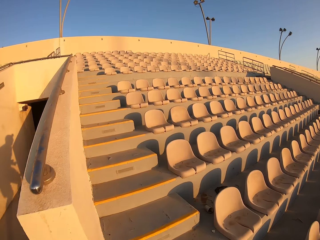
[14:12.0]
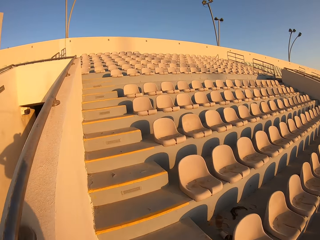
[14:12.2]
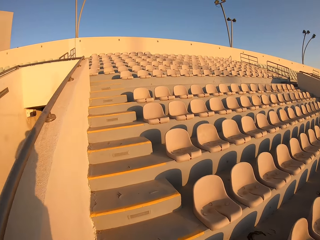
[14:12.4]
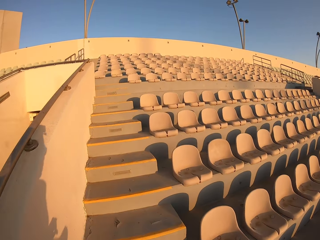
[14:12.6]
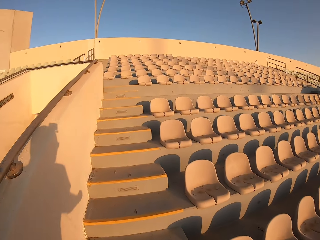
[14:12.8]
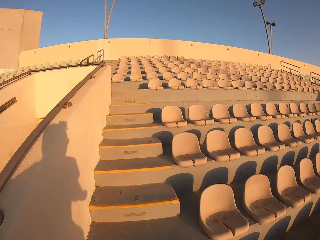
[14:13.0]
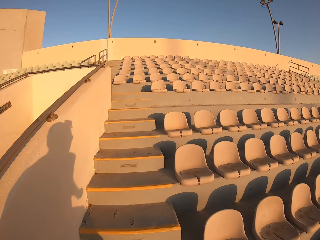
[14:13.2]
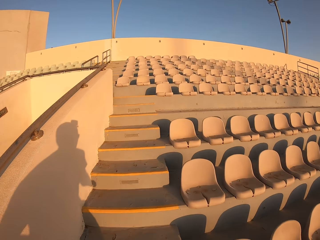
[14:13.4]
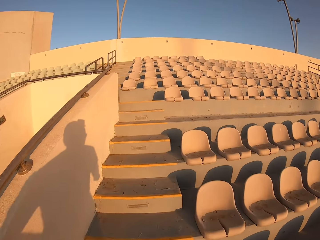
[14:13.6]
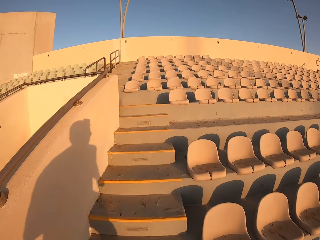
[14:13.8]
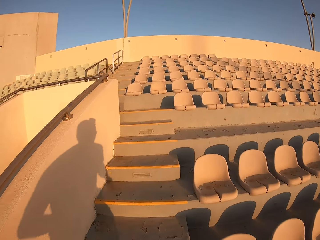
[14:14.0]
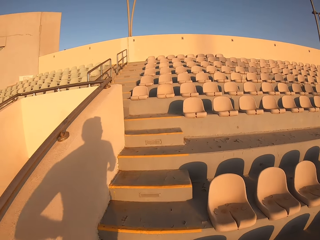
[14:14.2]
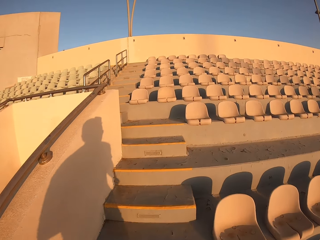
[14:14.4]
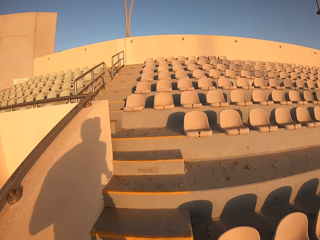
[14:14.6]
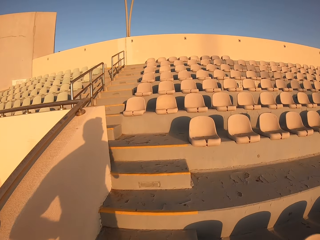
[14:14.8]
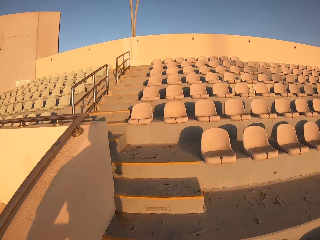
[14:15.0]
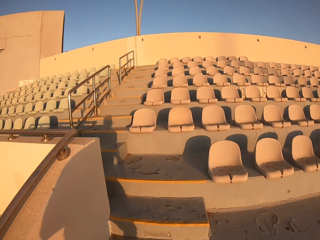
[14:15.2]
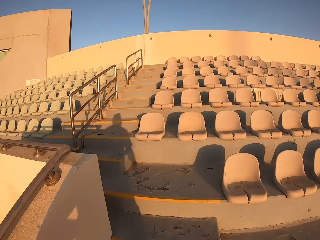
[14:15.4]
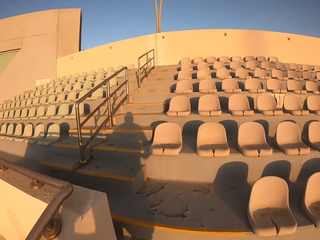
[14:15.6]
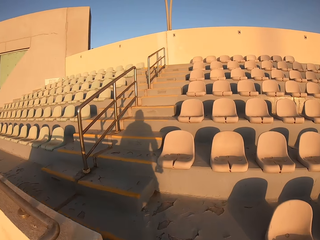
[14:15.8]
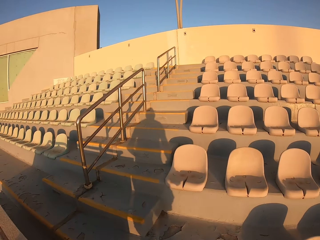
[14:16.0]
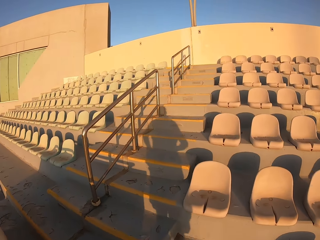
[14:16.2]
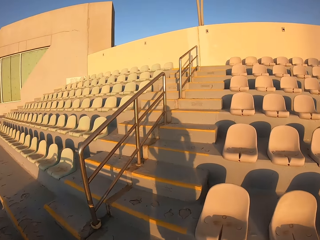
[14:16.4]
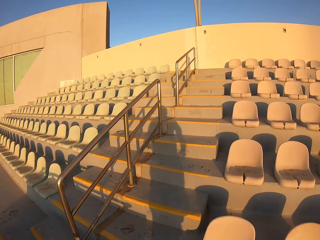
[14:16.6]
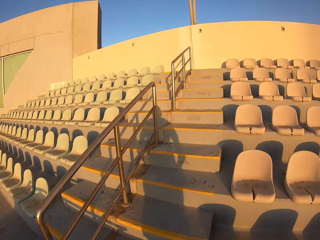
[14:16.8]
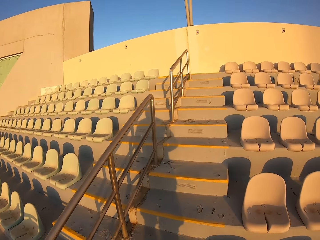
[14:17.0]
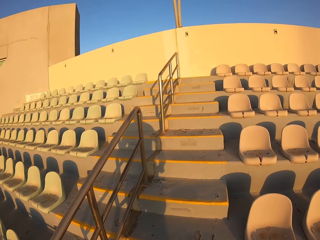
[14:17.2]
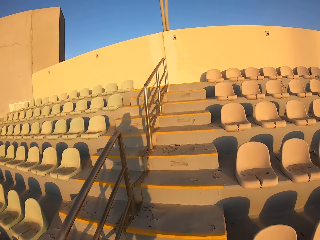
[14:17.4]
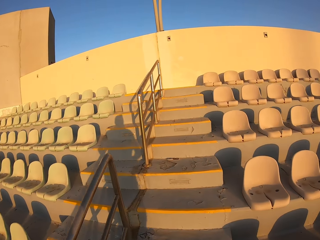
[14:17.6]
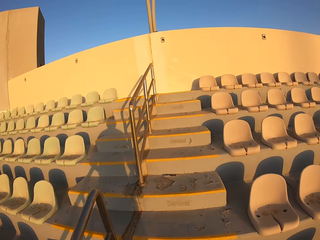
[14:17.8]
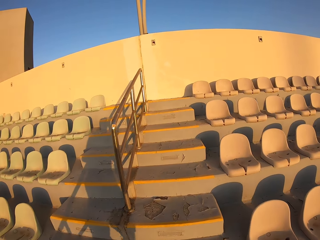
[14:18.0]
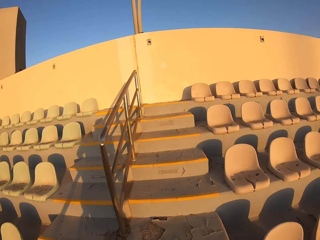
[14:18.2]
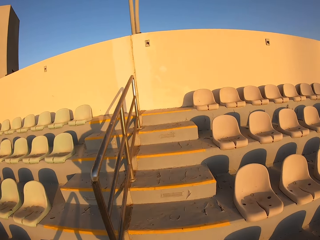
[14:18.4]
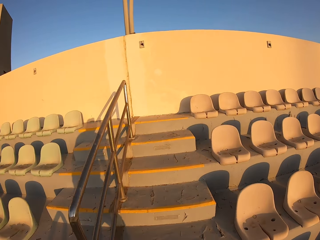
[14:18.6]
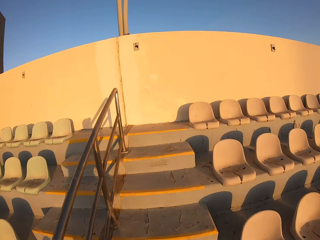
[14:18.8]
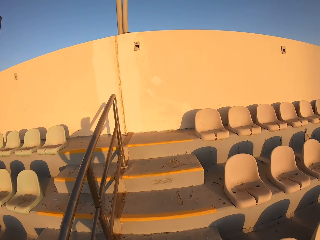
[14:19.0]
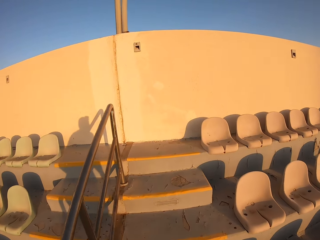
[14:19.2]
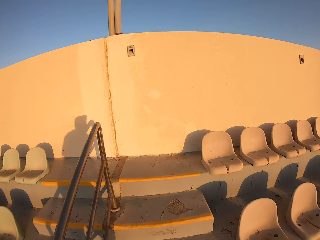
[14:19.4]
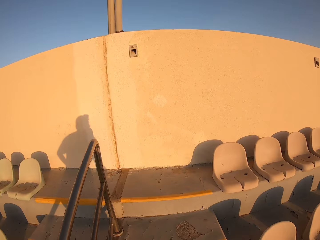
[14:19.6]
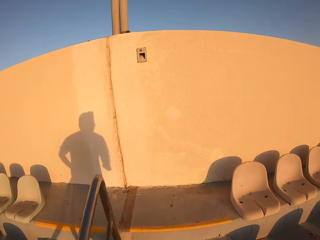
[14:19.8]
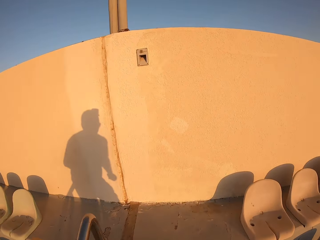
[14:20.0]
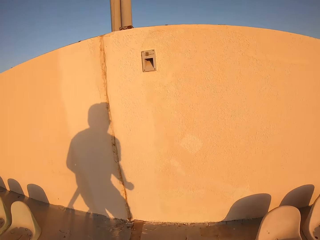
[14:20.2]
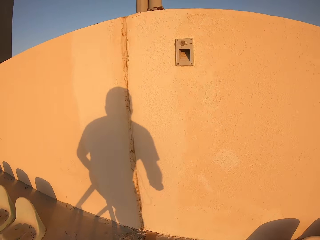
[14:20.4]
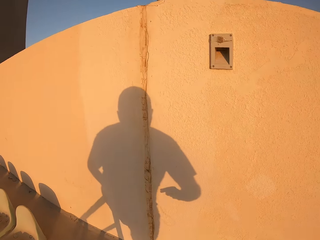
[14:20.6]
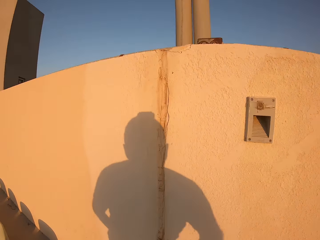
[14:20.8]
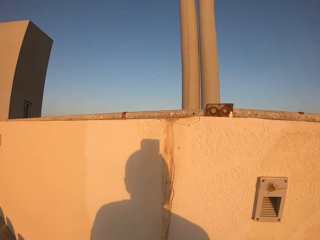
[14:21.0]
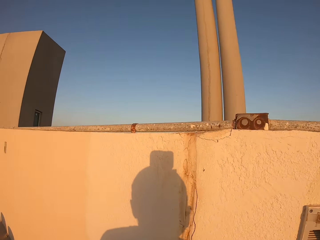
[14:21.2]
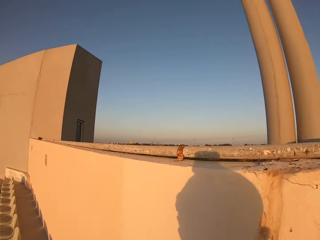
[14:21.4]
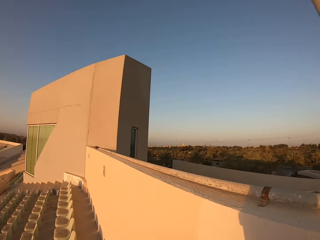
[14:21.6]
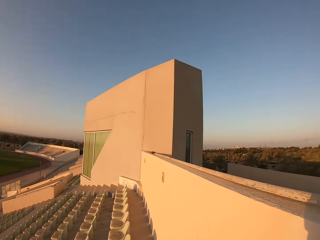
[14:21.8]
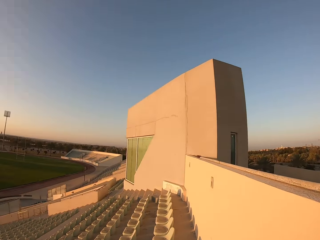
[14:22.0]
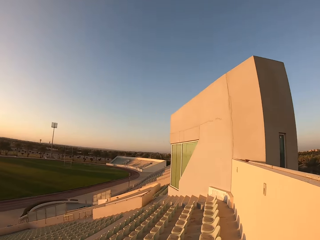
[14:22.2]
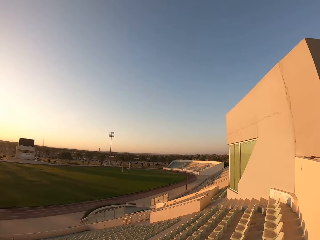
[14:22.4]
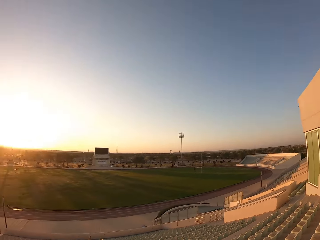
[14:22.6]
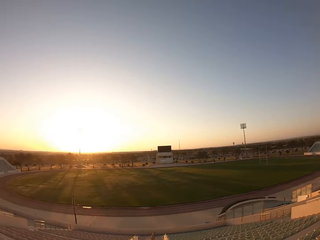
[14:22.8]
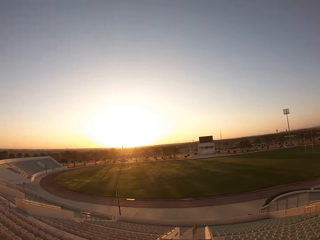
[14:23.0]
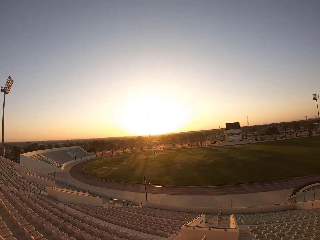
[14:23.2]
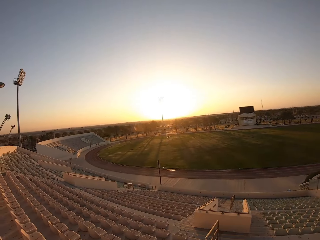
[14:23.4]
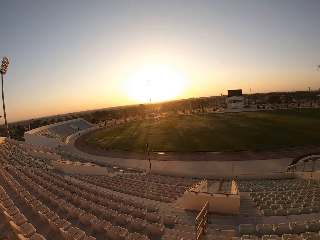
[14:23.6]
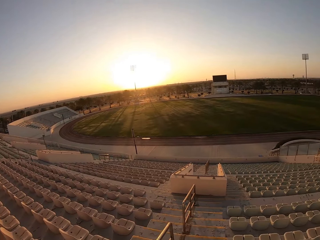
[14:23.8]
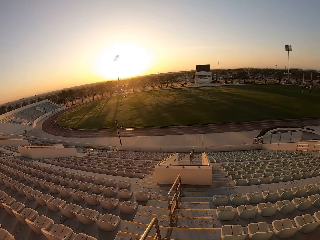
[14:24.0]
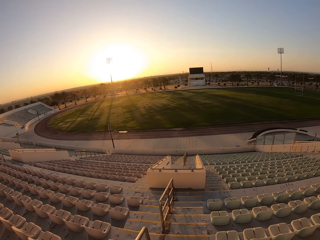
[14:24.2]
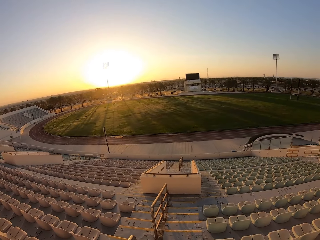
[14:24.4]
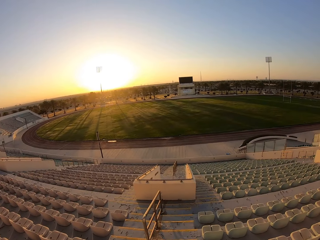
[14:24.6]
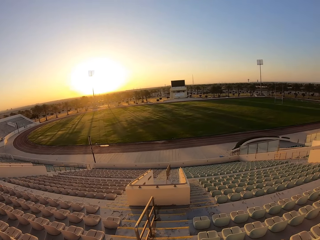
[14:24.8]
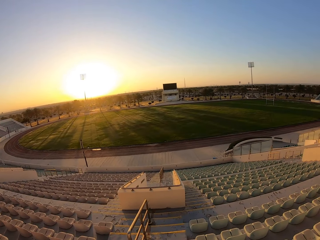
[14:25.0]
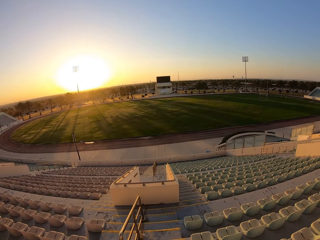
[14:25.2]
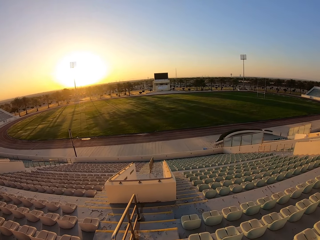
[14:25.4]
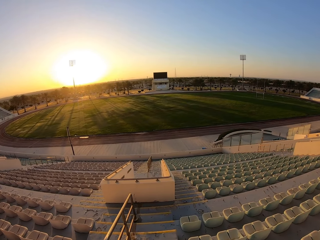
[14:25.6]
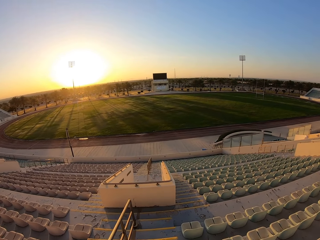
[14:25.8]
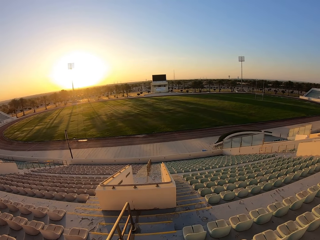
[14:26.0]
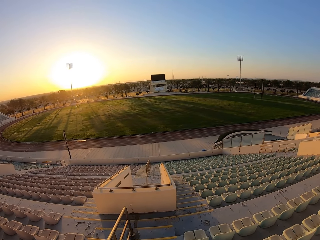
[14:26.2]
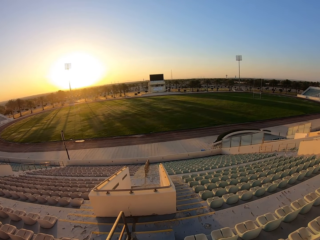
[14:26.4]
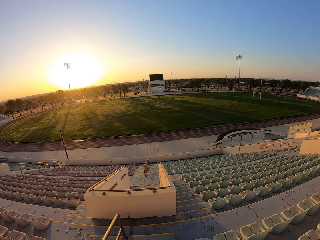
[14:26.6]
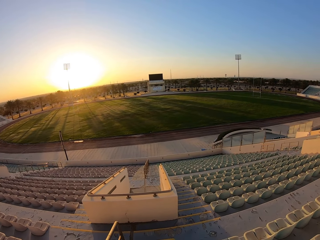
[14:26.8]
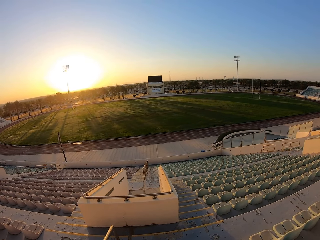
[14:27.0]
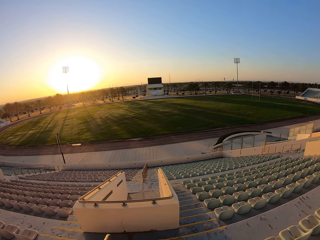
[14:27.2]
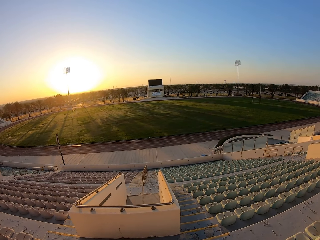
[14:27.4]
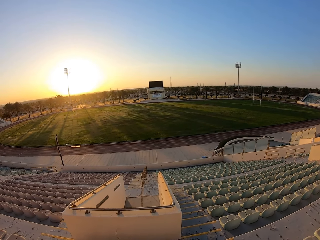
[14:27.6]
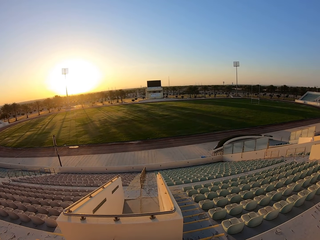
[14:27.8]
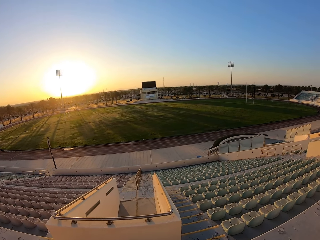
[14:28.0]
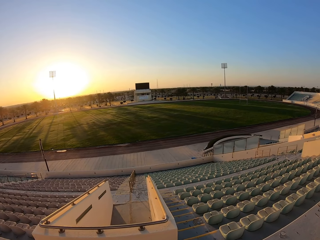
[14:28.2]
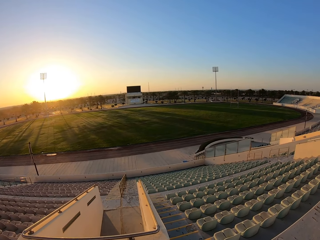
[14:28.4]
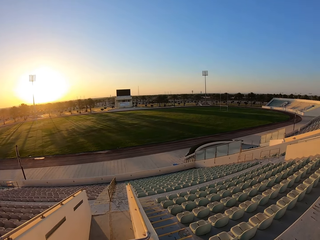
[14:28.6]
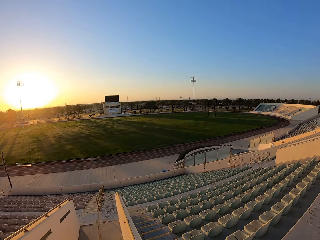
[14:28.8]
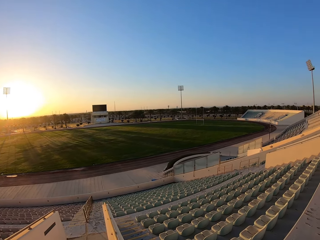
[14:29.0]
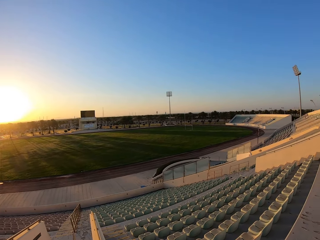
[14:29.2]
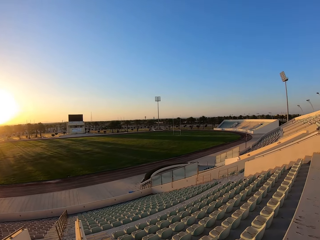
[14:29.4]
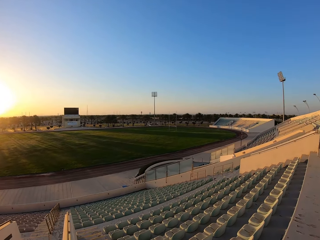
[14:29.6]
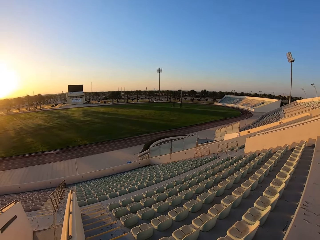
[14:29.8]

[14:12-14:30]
The camera wearer looks around the stadium. They jog down the stairs. They walk around the stadium.

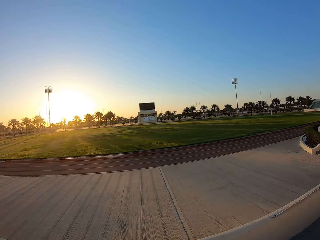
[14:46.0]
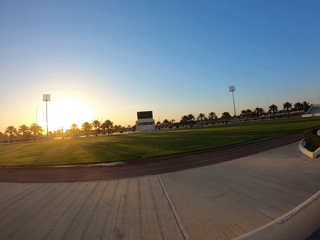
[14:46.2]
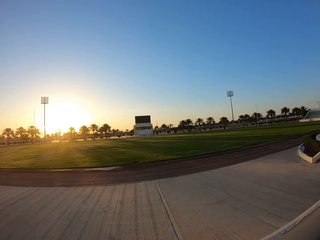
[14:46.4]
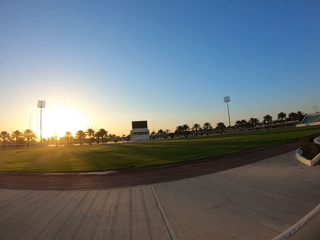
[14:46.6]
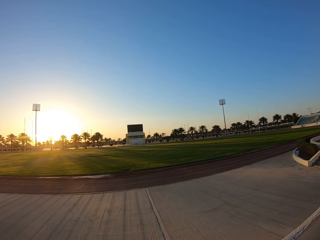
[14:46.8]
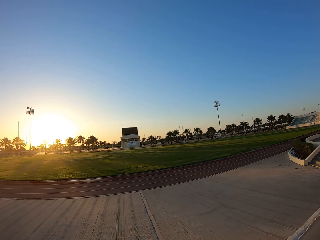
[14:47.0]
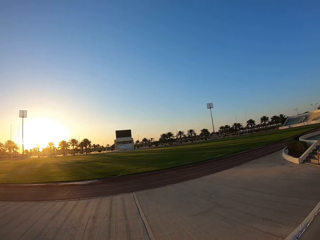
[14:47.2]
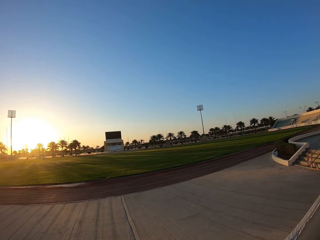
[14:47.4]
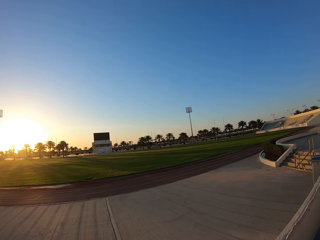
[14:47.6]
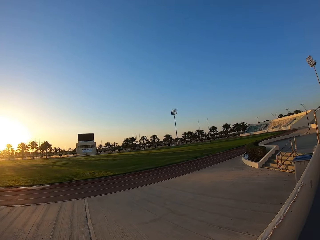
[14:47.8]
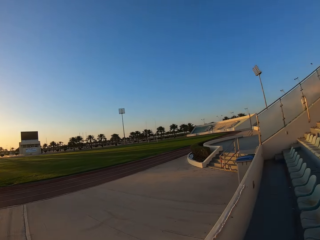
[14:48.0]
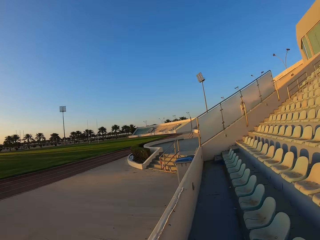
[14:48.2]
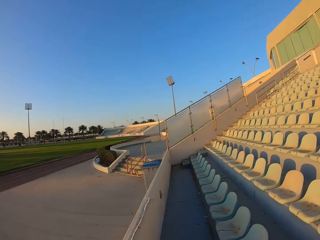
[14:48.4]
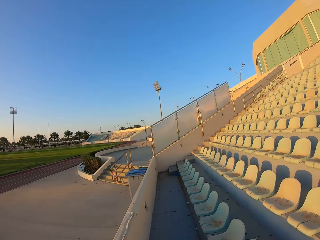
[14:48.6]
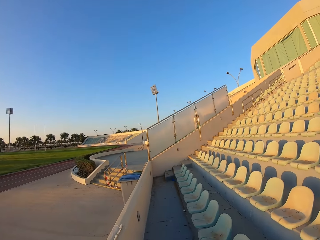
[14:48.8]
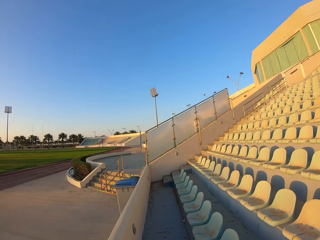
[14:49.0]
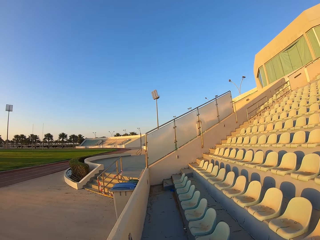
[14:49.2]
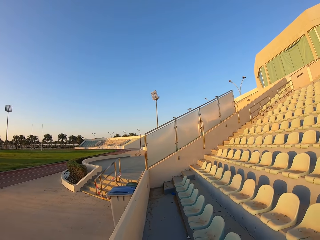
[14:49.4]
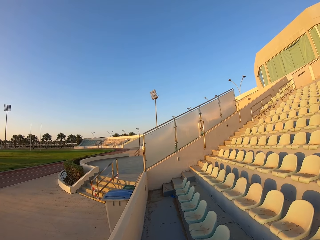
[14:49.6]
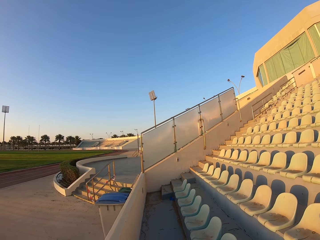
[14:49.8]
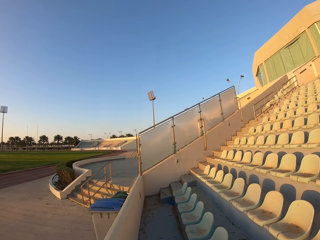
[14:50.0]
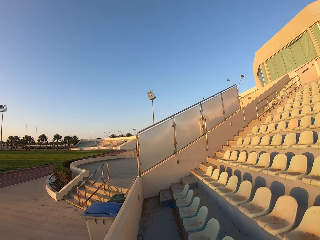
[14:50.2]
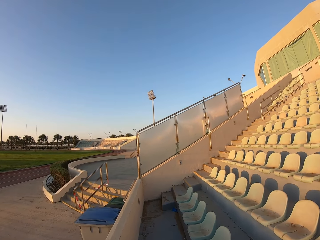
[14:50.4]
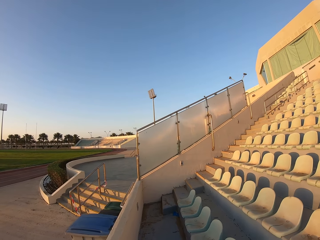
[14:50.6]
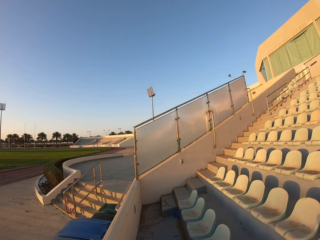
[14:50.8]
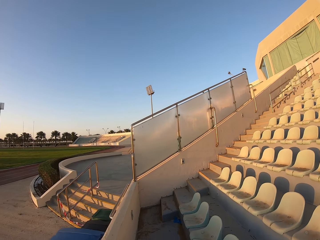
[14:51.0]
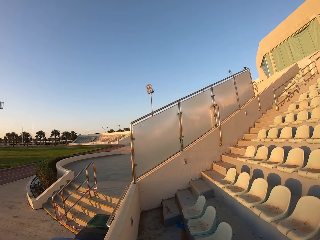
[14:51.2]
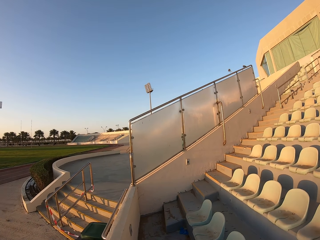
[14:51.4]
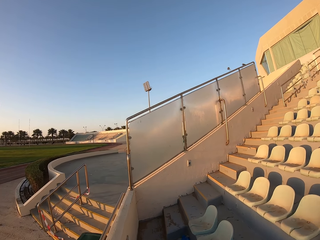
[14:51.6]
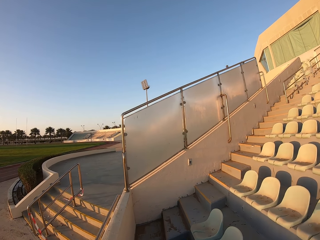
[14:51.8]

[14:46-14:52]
The camera wearer looks around the stadium. They walk around the stadium.
